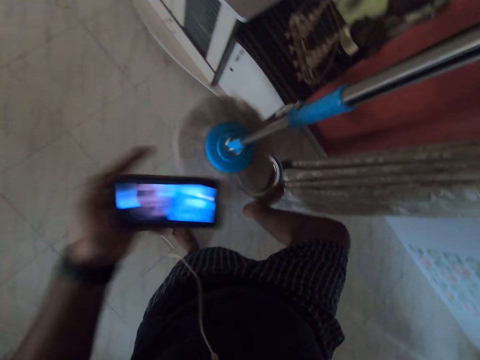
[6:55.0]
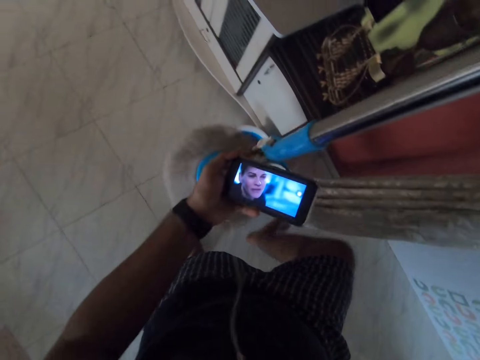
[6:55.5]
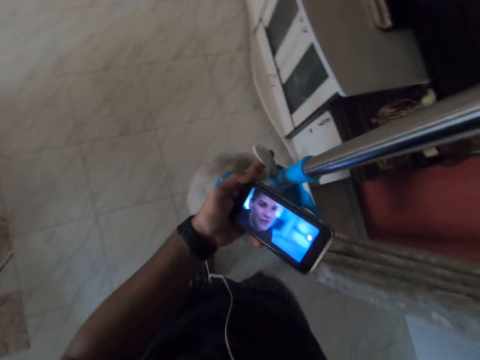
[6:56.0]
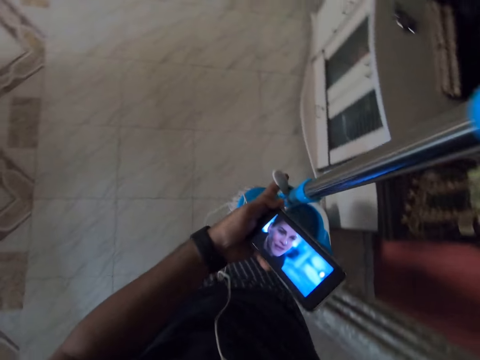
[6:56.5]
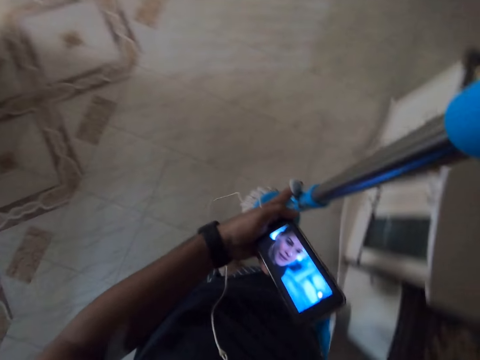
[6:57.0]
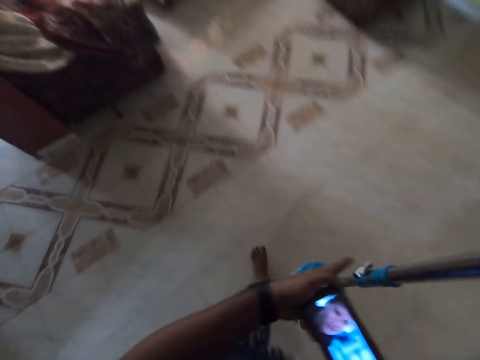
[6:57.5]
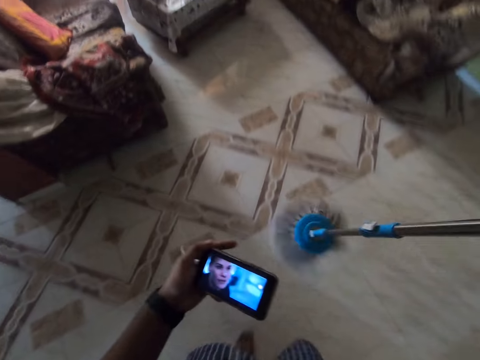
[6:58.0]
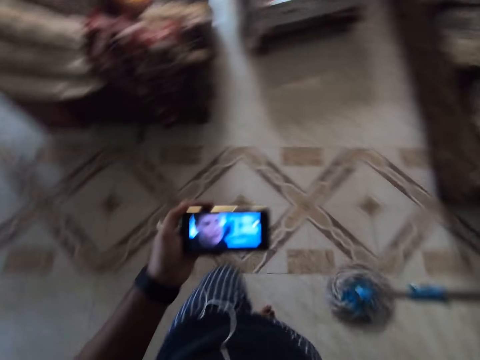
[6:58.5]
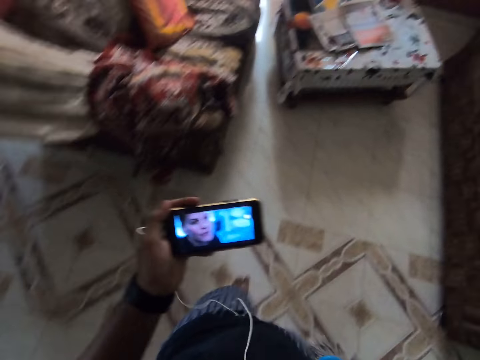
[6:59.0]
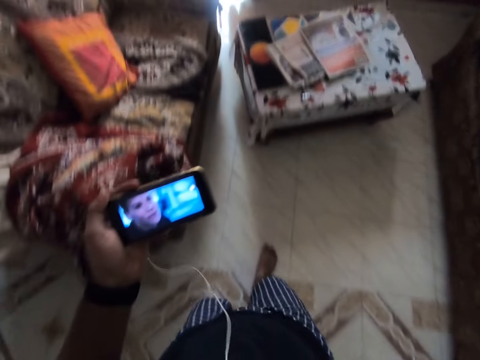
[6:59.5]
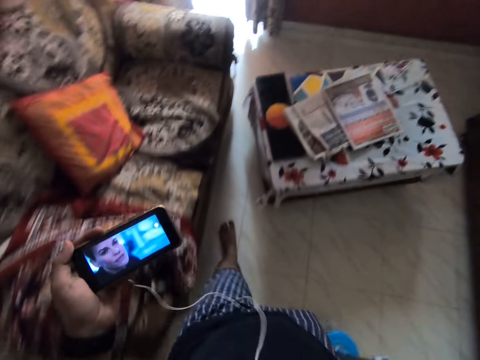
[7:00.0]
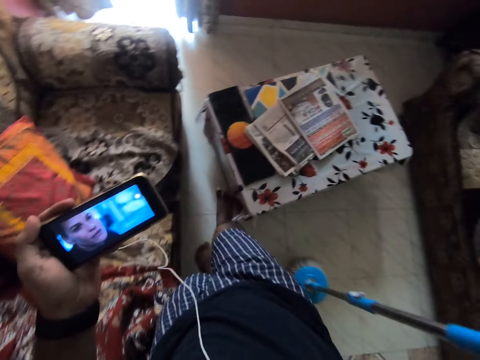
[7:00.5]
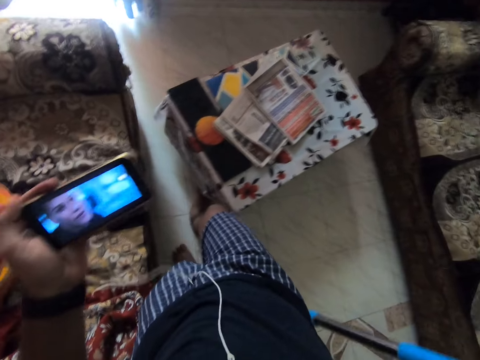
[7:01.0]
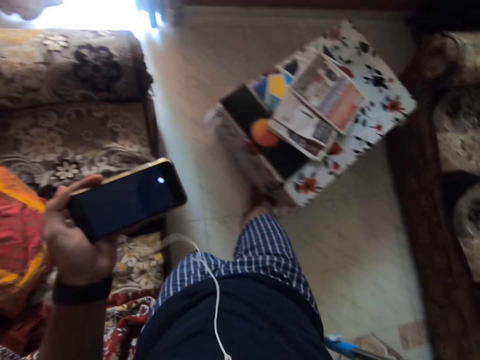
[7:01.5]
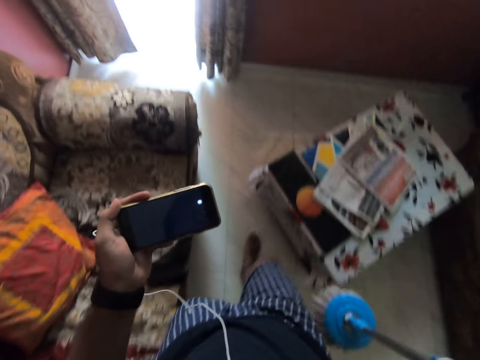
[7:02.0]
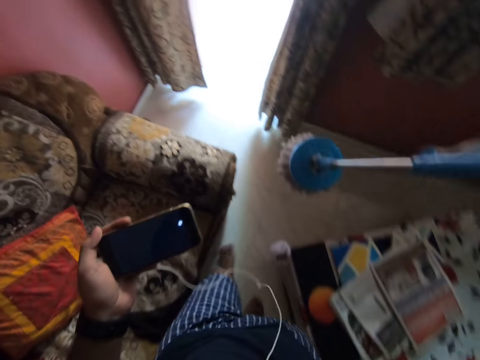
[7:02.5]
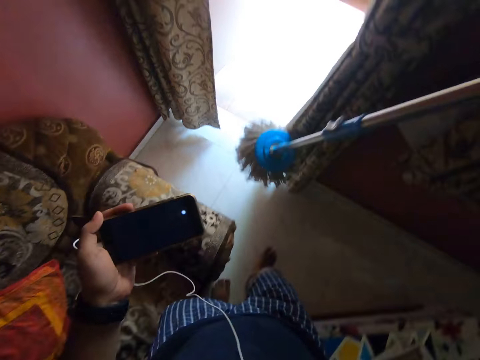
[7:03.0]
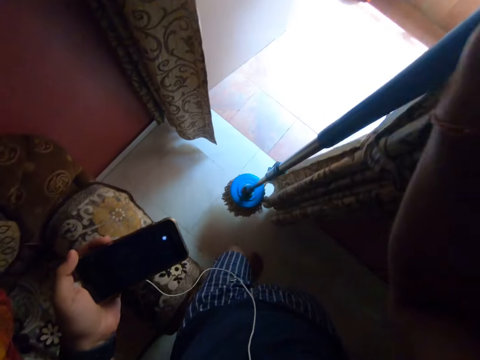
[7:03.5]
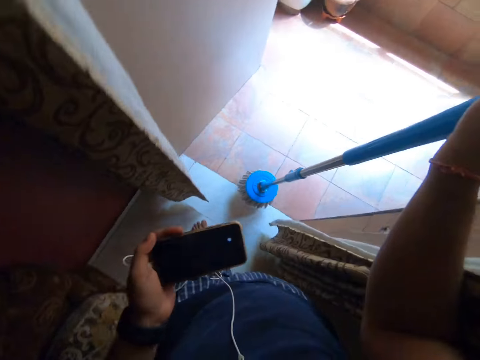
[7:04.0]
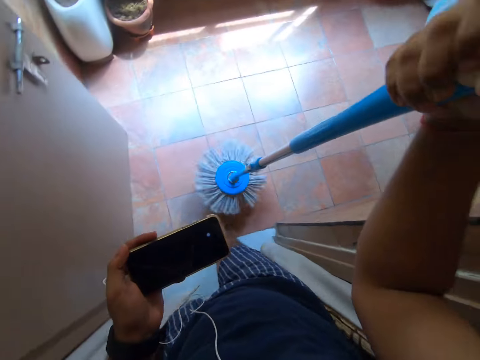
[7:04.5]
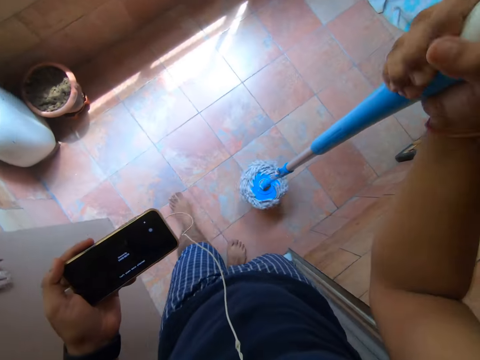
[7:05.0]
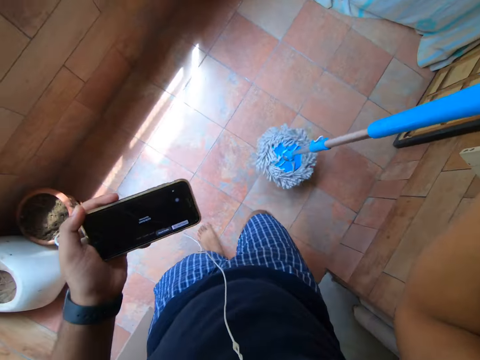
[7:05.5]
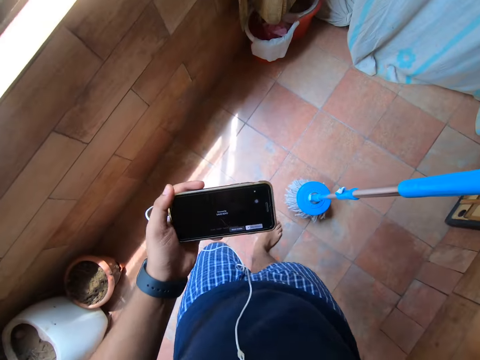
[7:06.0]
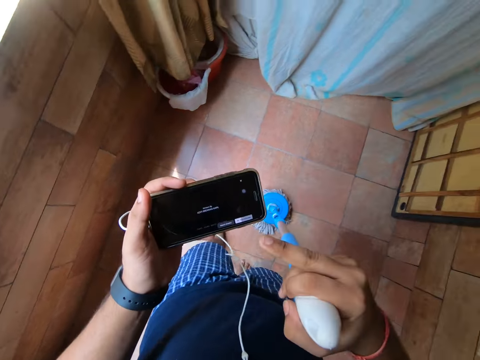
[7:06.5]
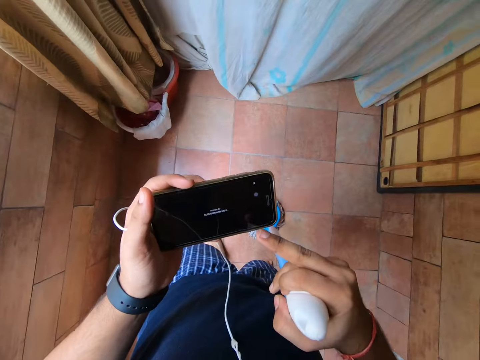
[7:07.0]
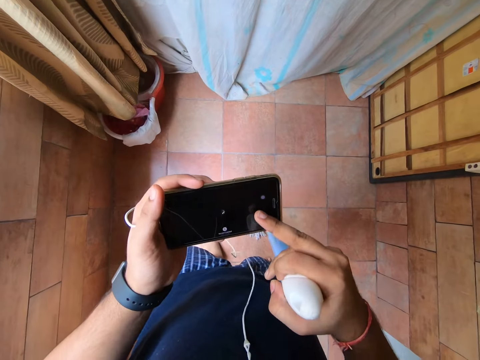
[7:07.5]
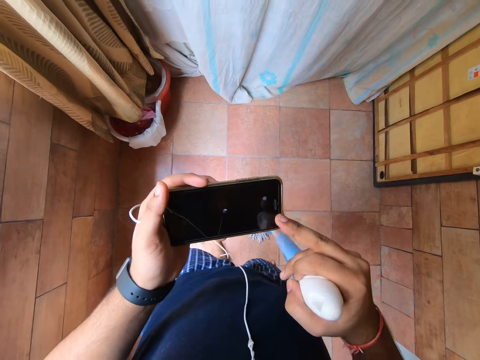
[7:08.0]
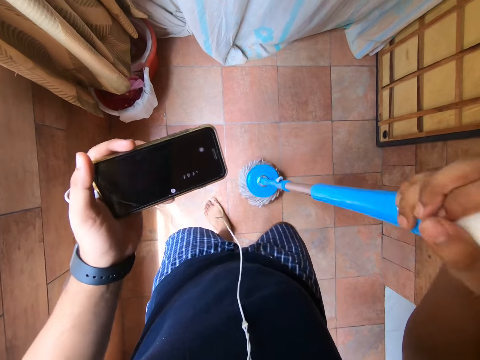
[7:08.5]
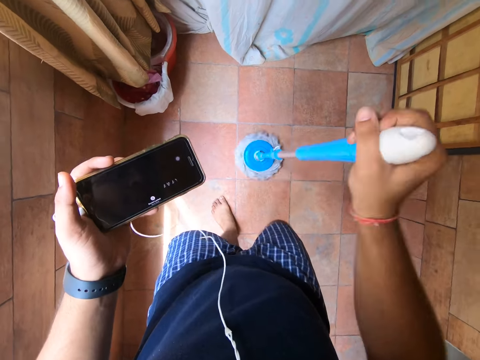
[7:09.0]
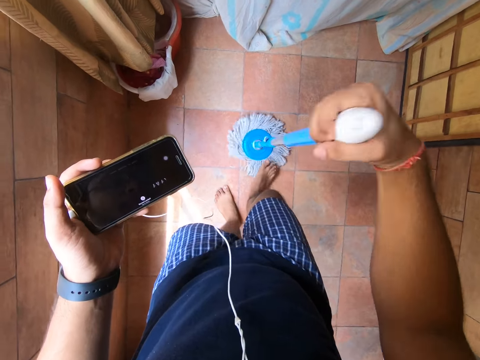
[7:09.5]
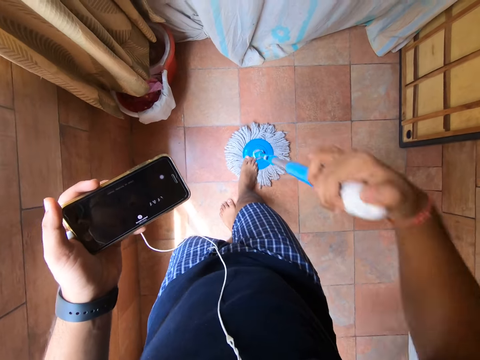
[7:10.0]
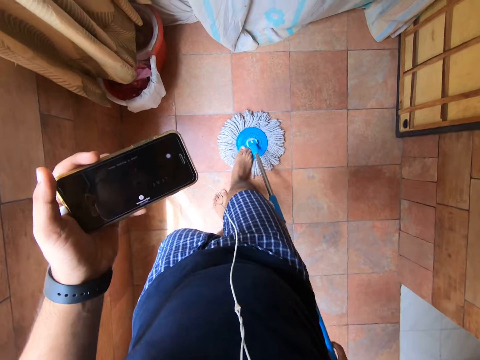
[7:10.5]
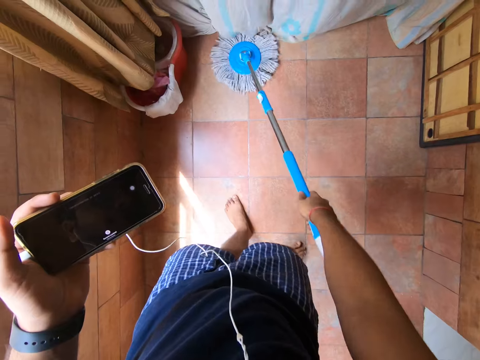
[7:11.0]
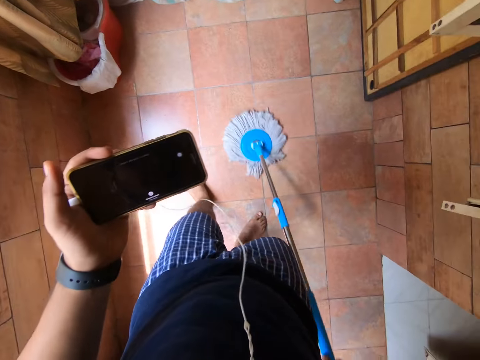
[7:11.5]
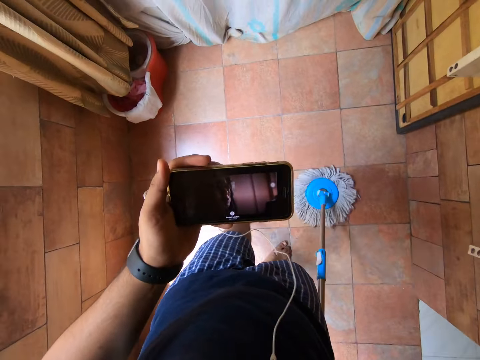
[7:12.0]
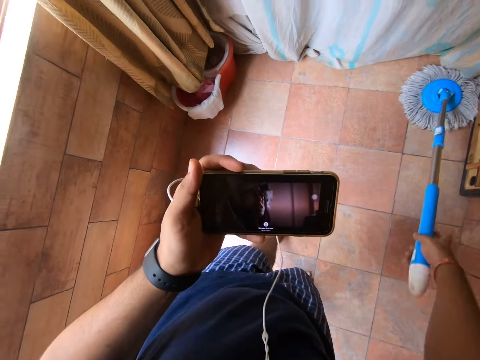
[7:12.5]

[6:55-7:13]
The camera wearer removes the mop from the bucket. They hold the mop with both hands, and hold the plastic on the mopper. They walk in the house. They shake the mopper. They walk in the house. He moves the table with his right hand. He walks in the house. He walks out of the room. He shakes the mop. He walks in the house. He puts the mop down. He operates the phone. He shakes the mop on the ground. He steps the mop on the ground. He turns the mop. He mops the house with the mop.

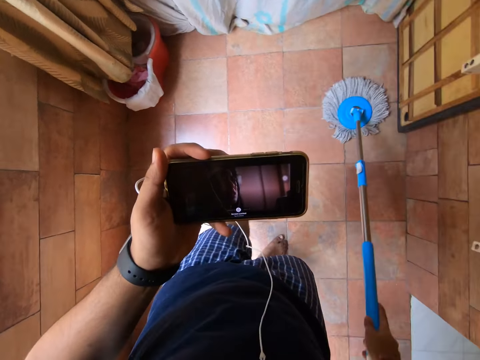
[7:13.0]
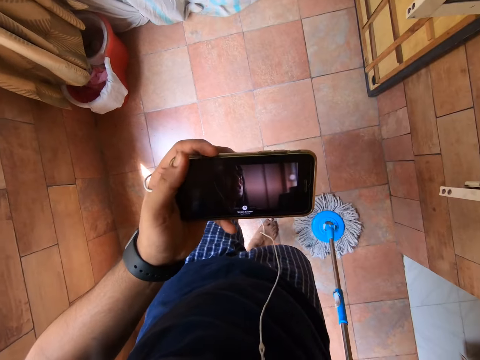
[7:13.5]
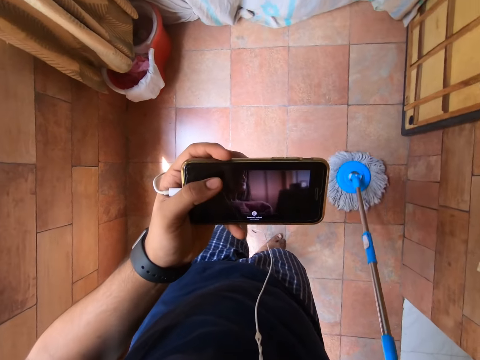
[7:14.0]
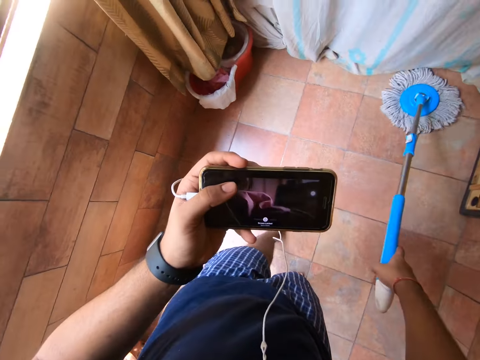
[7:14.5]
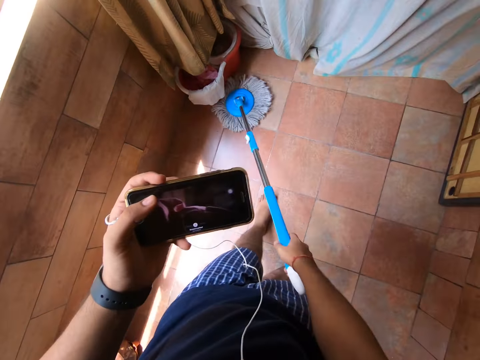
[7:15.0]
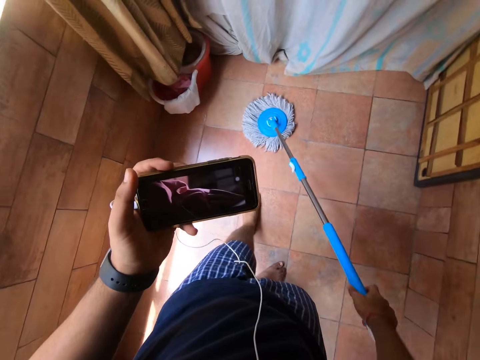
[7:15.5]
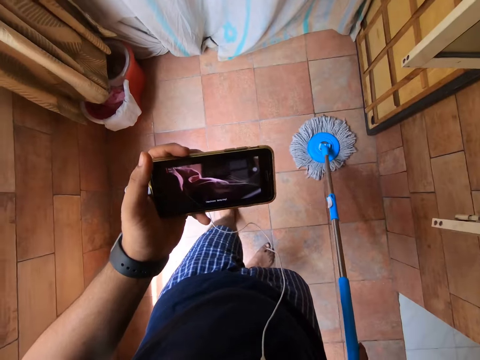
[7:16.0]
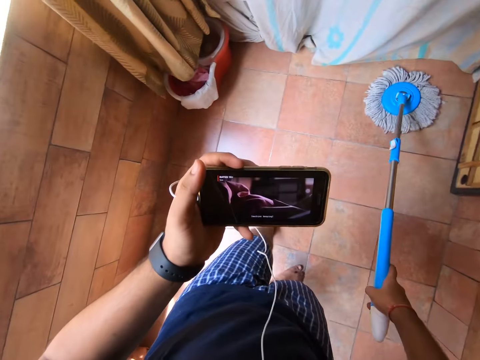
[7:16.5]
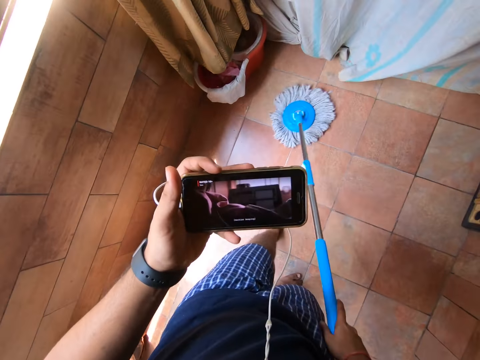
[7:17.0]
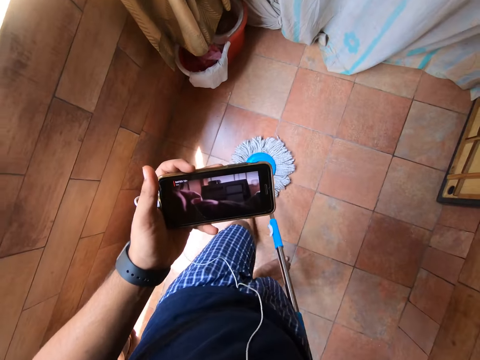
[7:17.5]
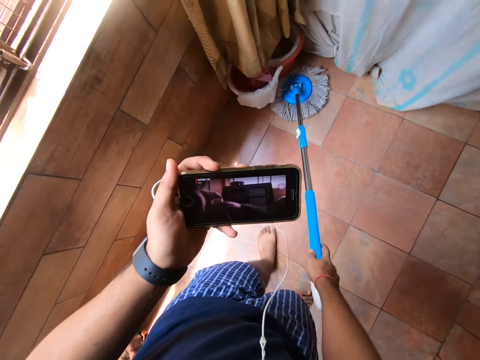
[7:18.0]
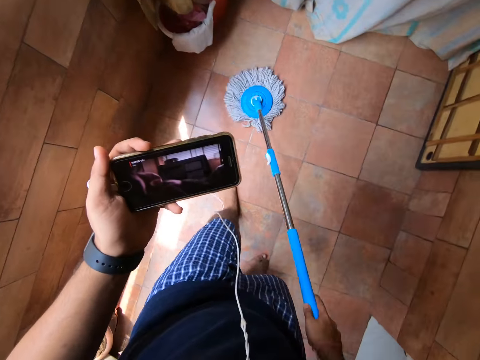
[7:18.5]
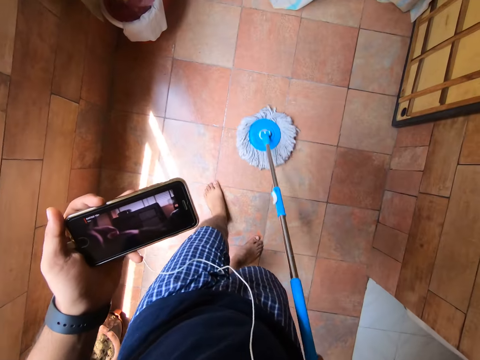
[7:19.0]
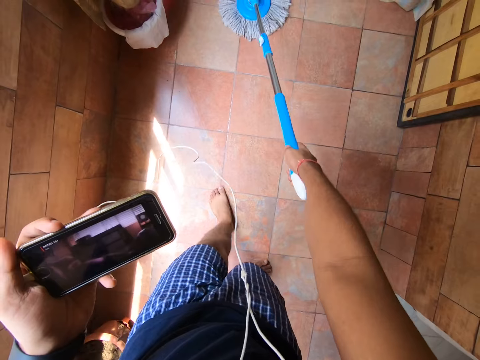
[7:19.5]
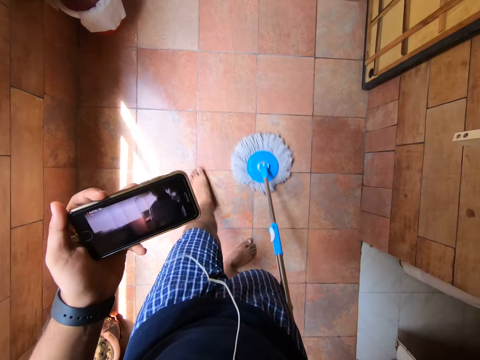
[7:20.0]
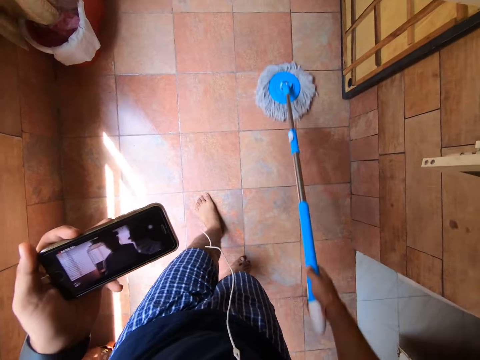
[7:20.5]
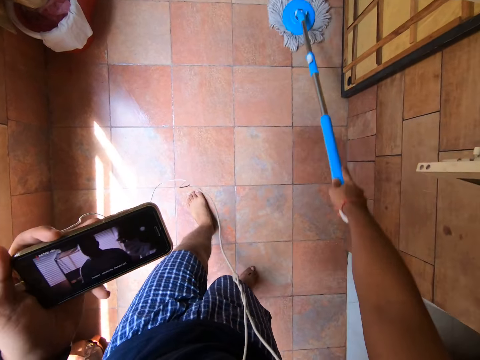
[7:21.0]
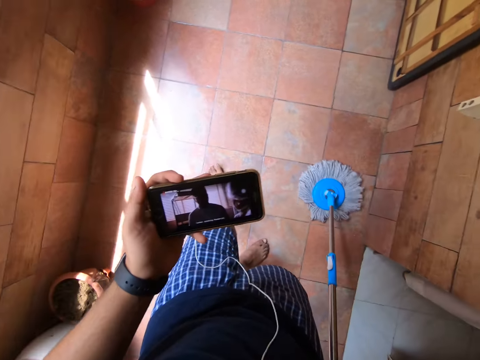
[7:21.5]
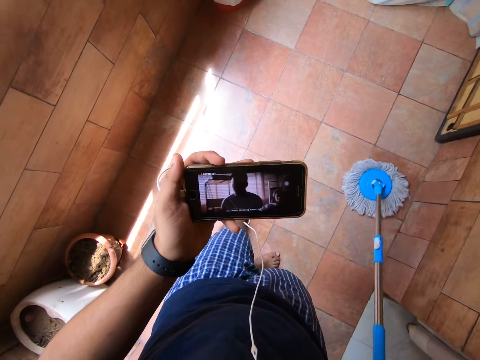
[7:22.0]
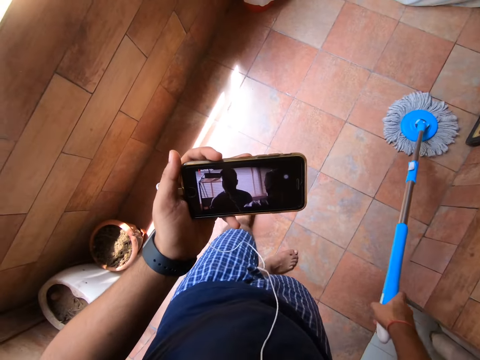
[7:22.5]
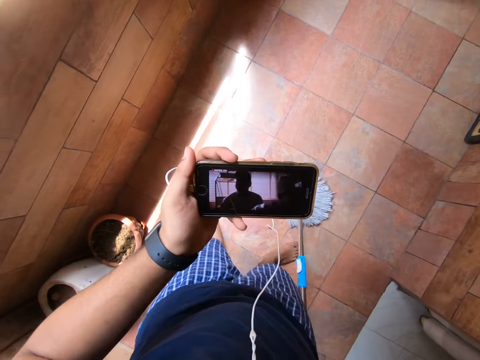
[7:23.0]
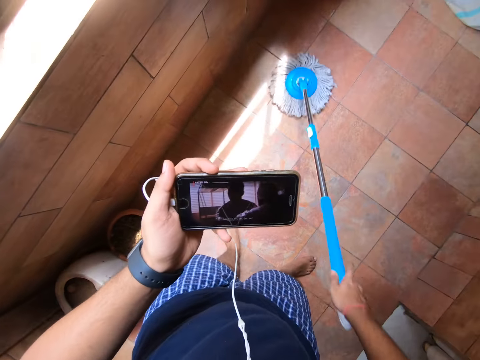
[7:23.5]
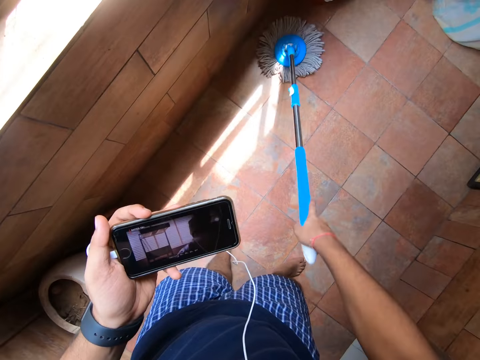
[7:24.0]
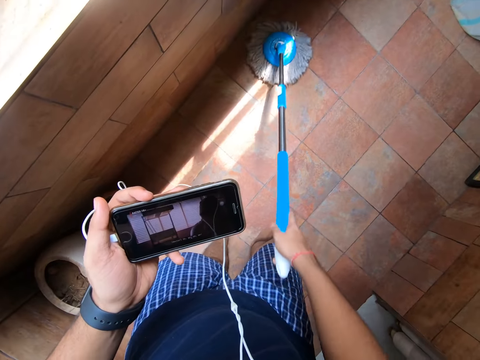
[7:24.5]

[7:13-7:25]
The camera wearer dials their phone. They mop the house with a mop. They watch a video on the phone. They look at the phone. They mop the house with the mop.
